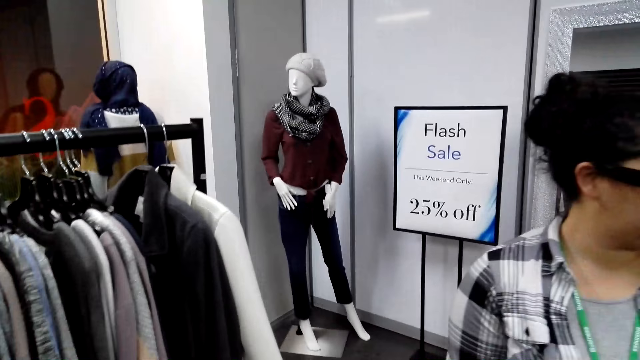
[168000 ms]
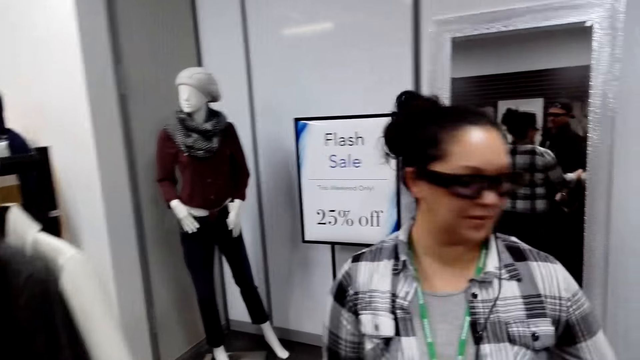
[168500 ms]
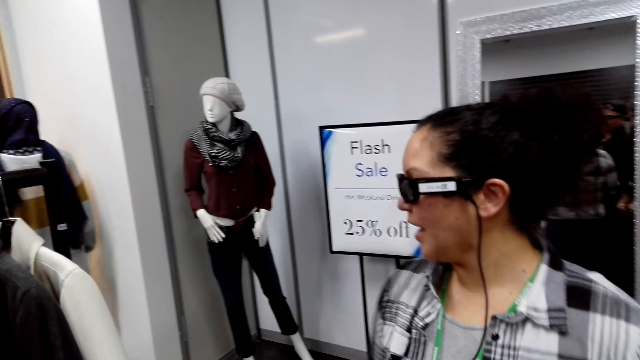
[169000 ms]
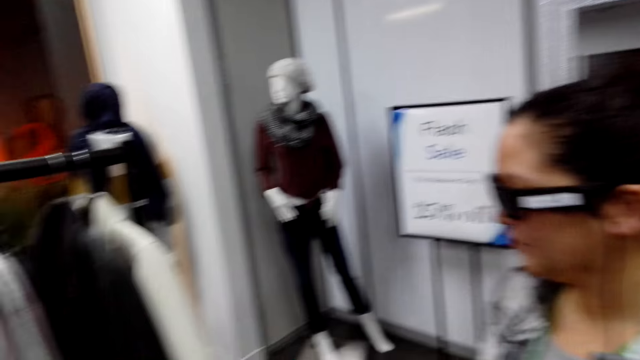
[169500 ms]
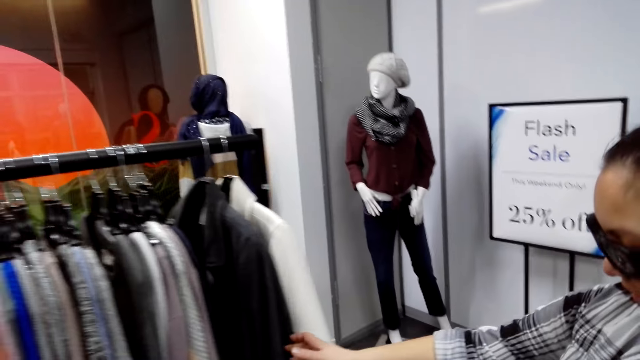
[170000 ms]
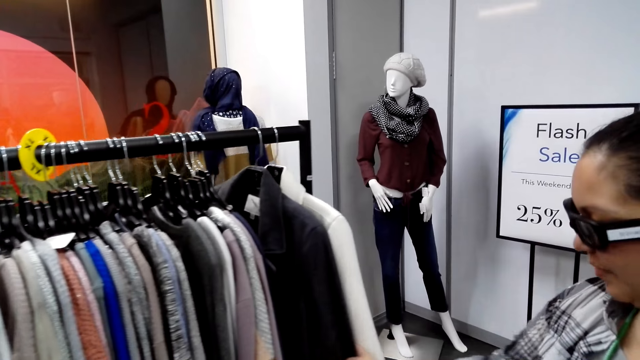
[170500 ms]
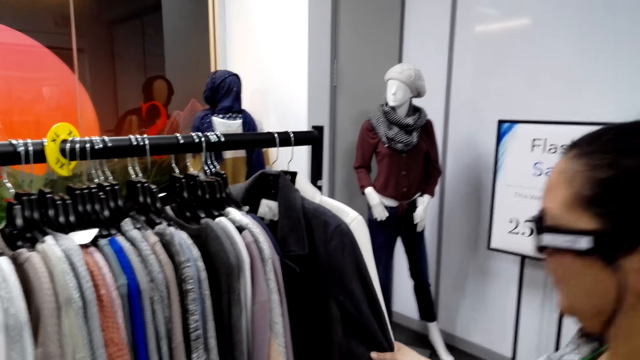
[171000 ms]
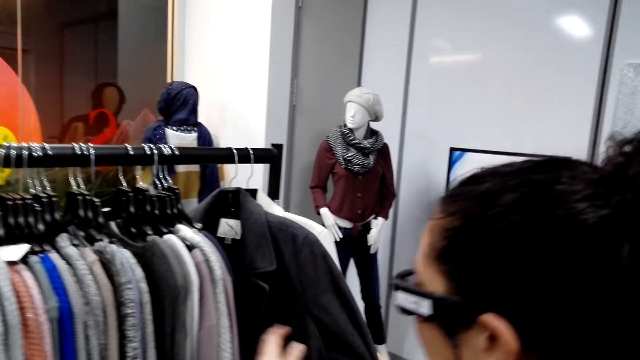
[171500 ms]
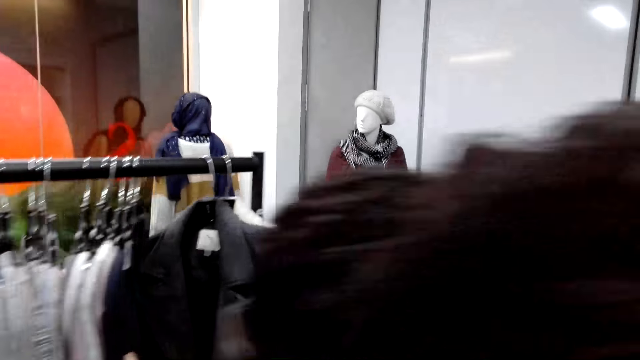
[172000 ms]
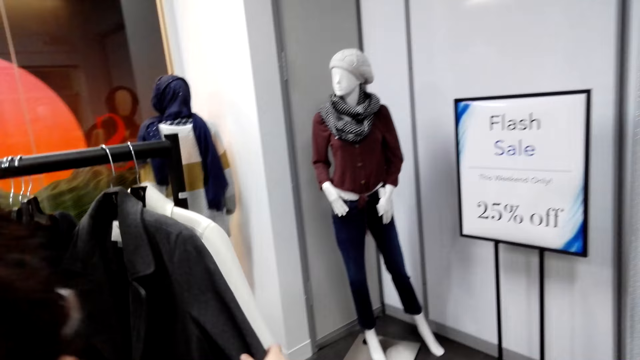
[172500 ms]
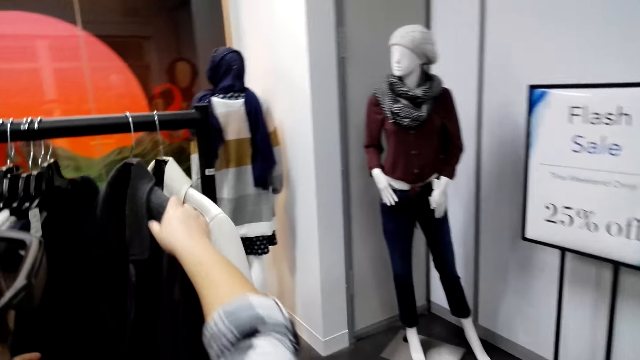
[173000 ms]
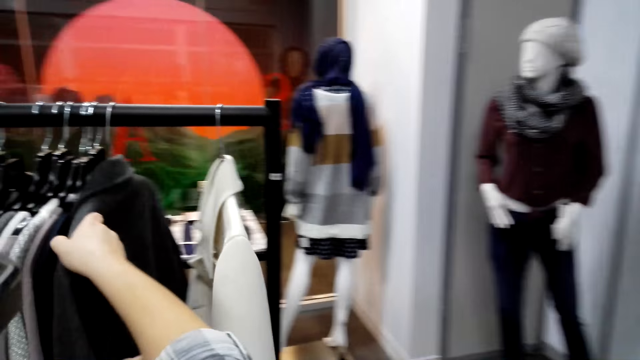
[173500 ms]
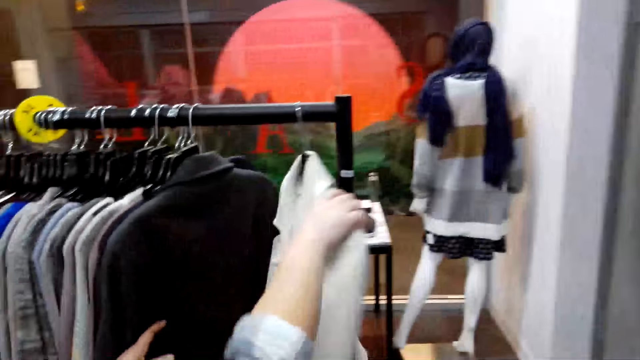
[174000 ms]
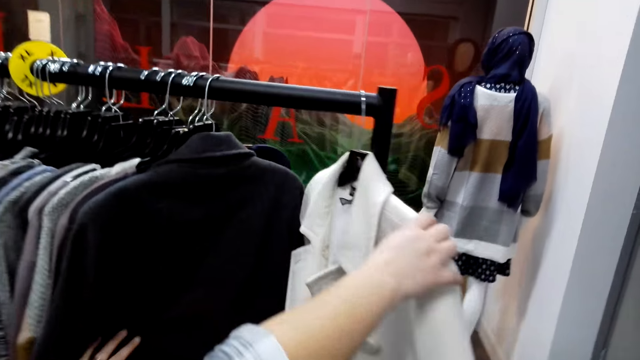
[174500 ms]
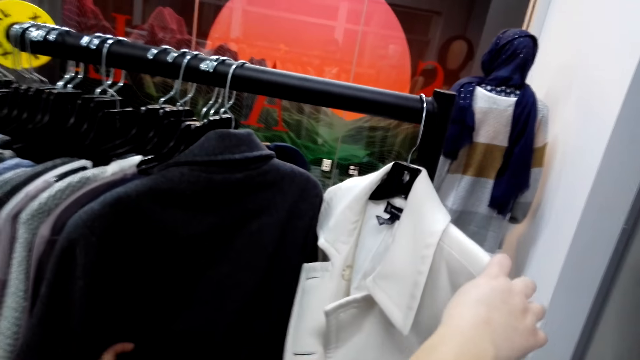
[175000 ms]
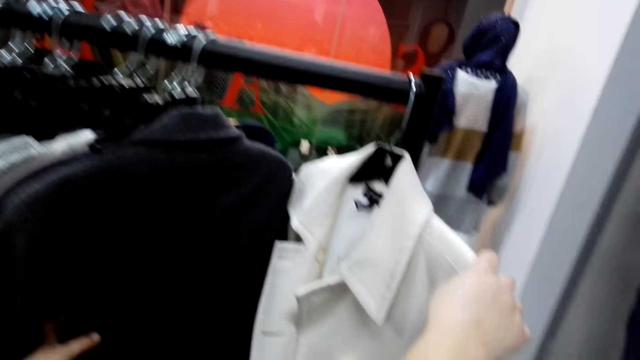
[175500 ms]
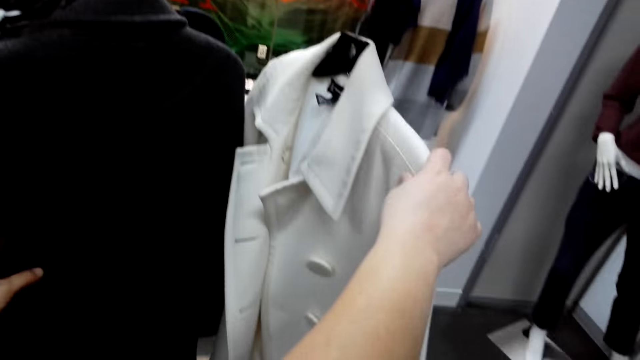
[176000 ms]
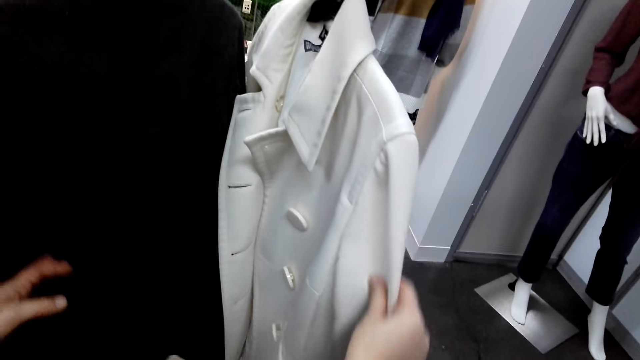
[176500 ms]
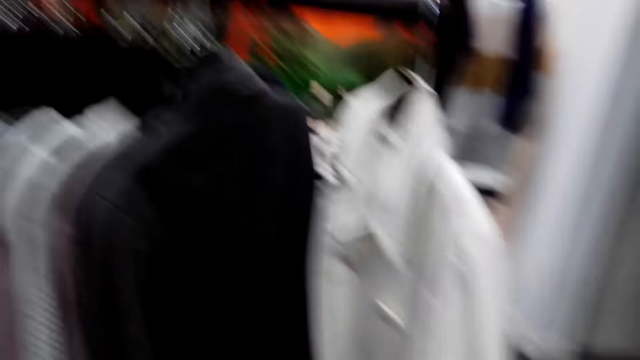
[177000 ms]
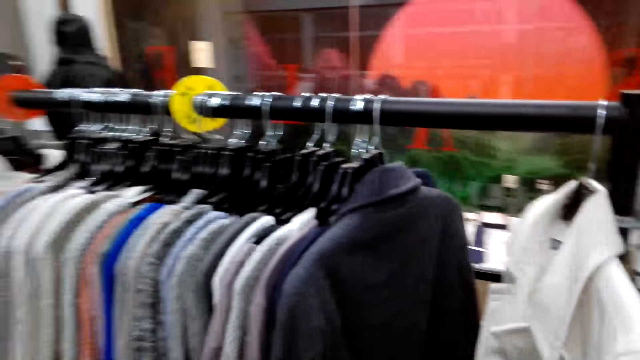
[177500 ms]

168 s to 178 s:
The lady looks at jackets. The lady touches the jackets hanged on the rack.

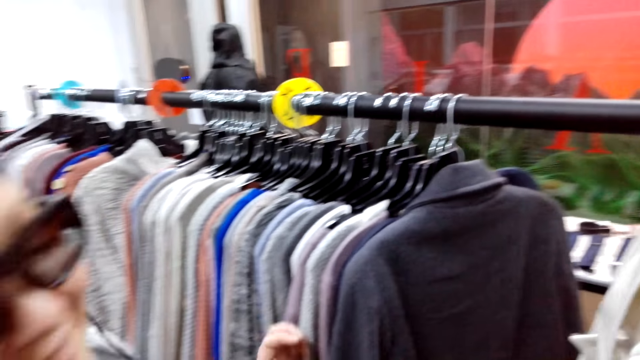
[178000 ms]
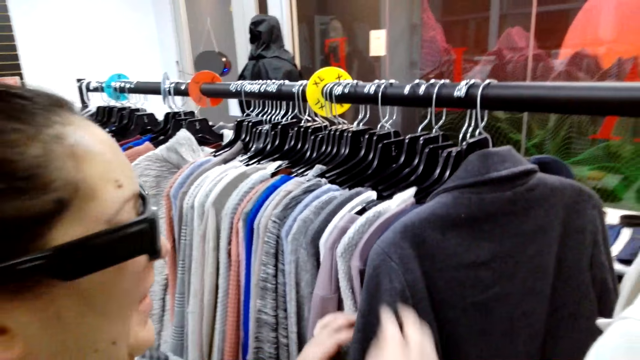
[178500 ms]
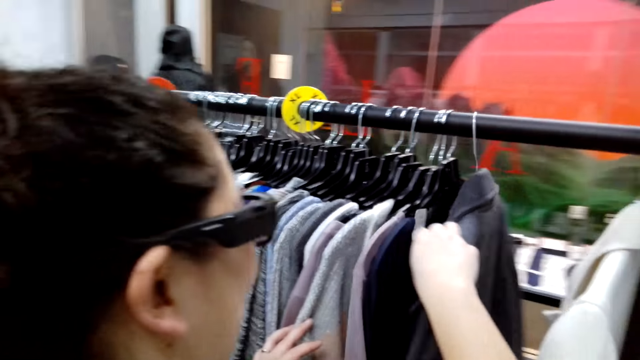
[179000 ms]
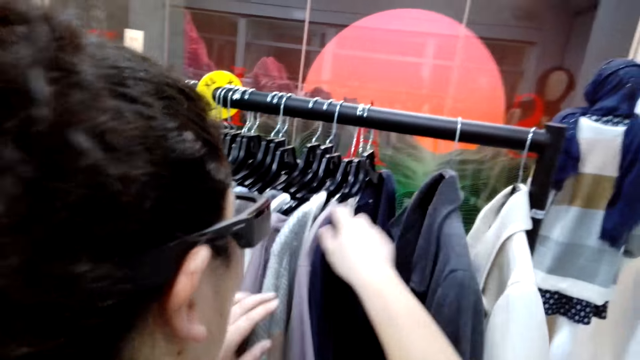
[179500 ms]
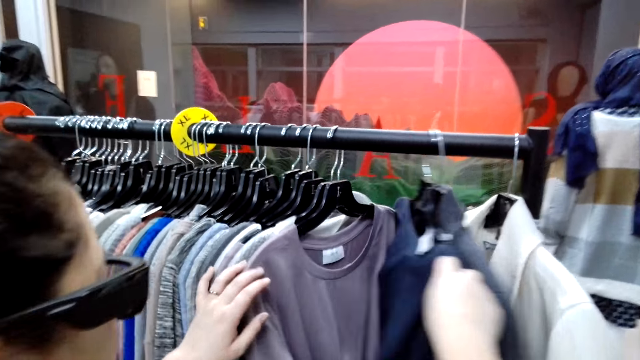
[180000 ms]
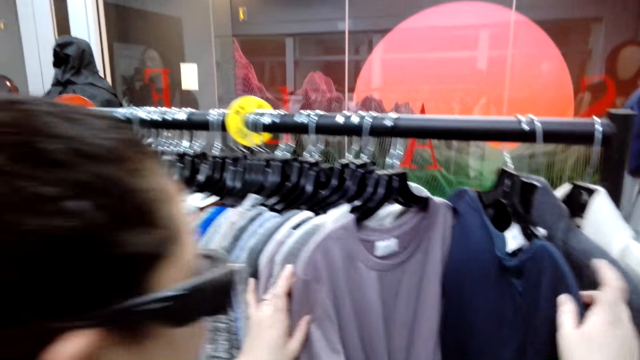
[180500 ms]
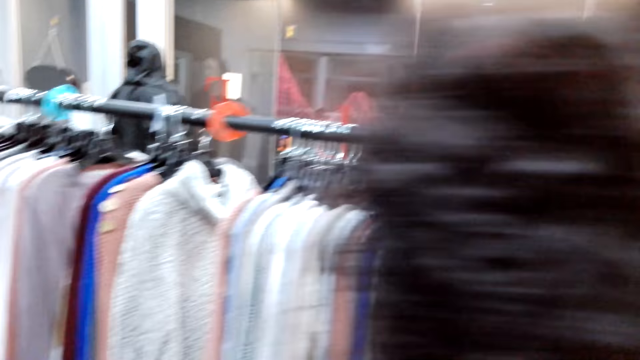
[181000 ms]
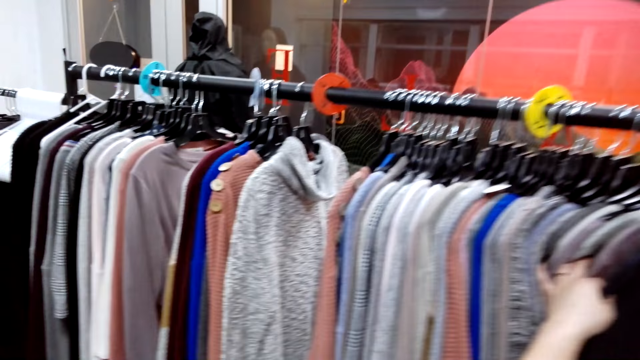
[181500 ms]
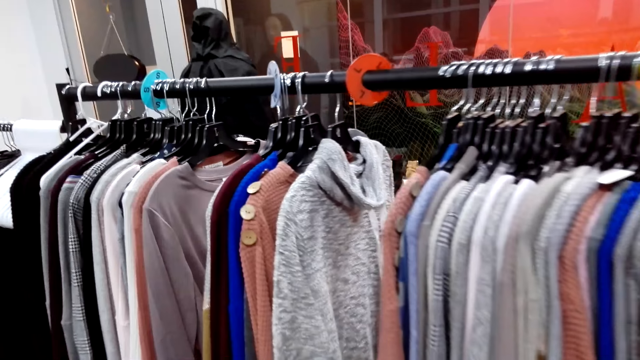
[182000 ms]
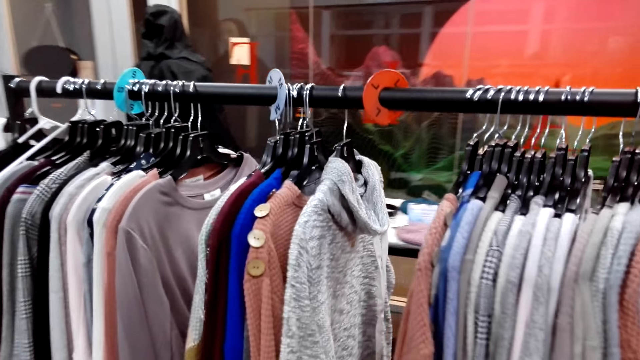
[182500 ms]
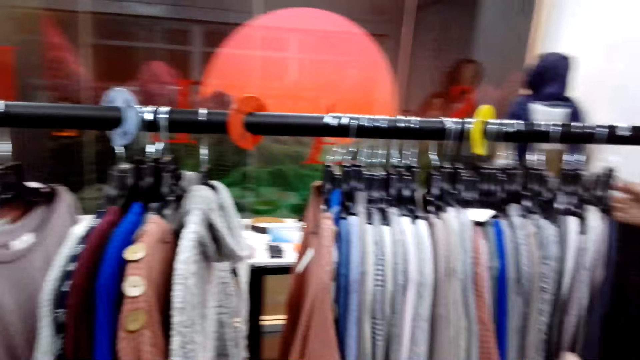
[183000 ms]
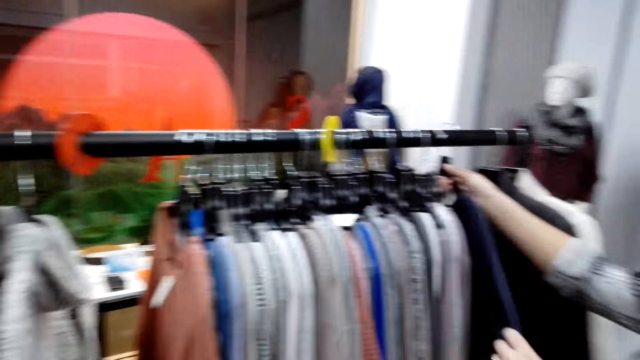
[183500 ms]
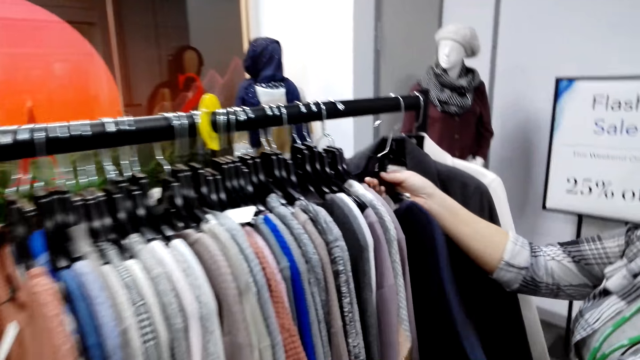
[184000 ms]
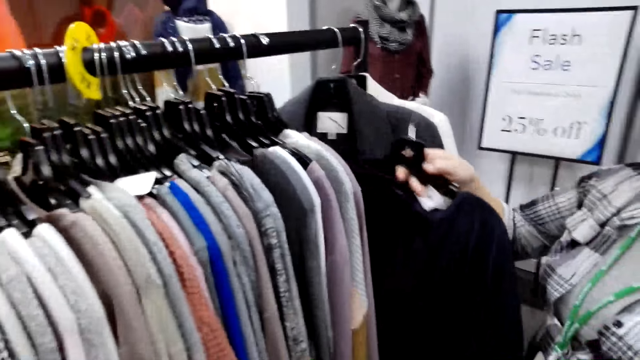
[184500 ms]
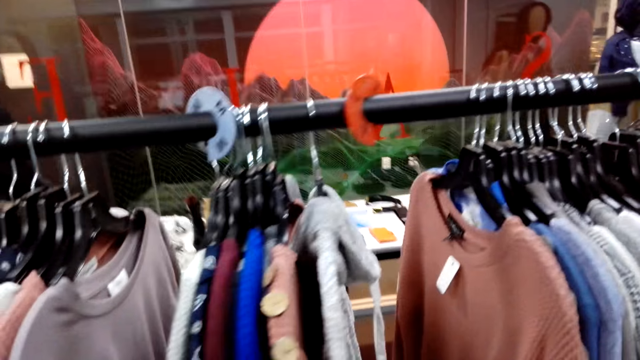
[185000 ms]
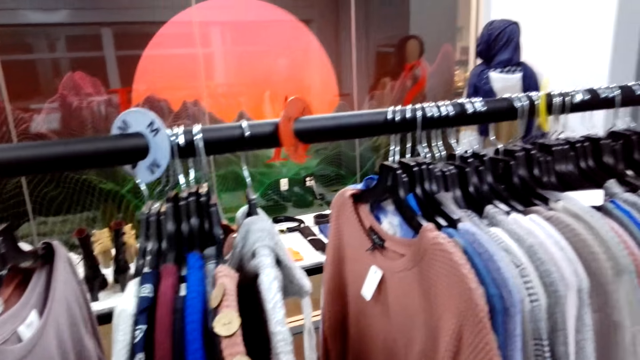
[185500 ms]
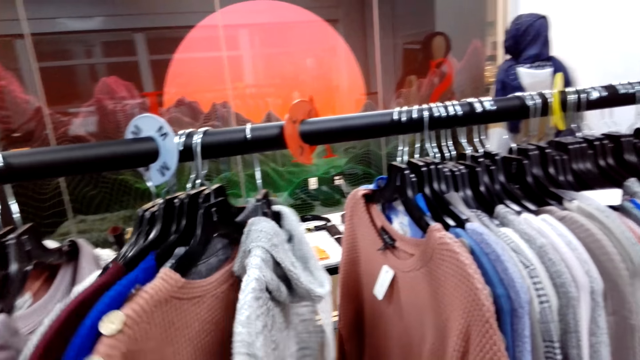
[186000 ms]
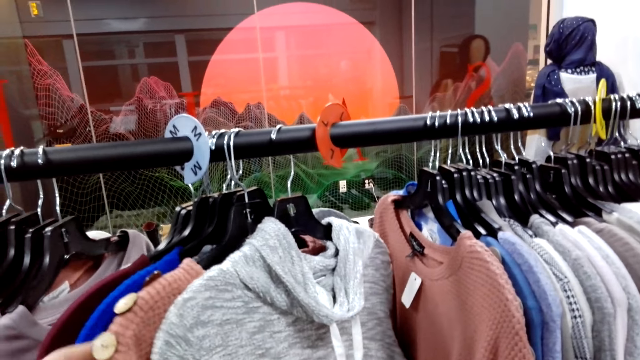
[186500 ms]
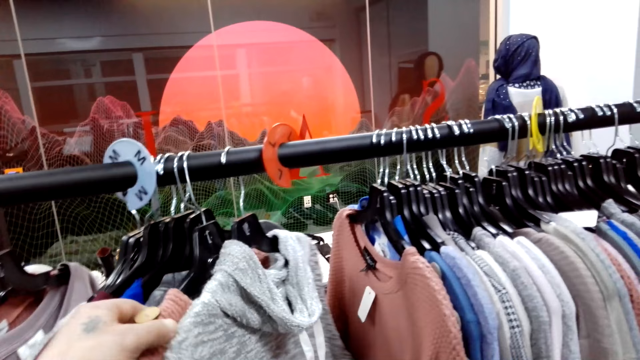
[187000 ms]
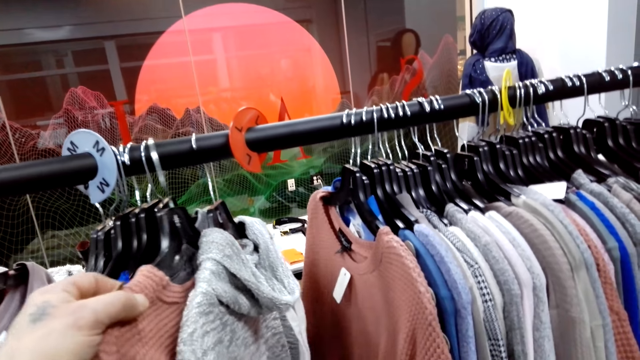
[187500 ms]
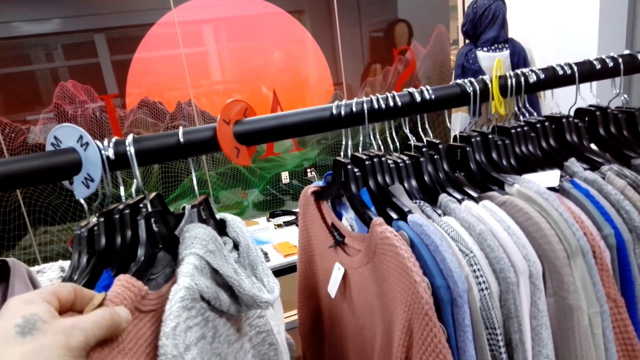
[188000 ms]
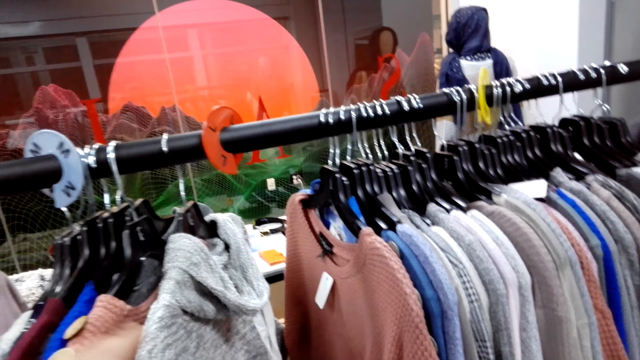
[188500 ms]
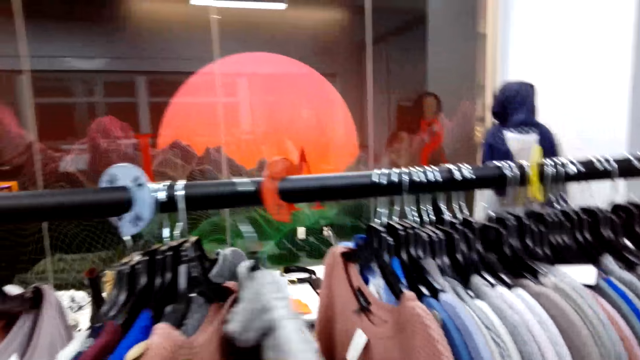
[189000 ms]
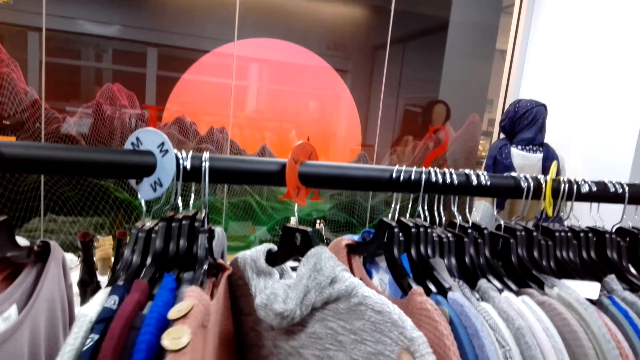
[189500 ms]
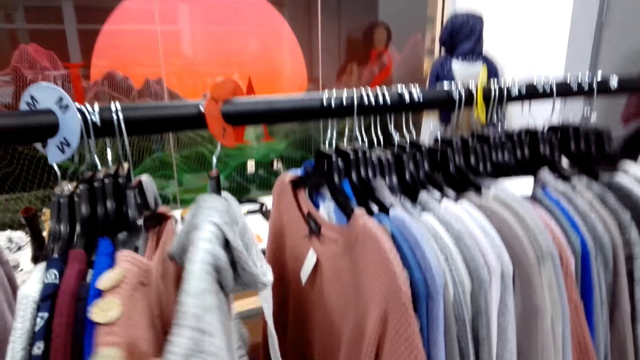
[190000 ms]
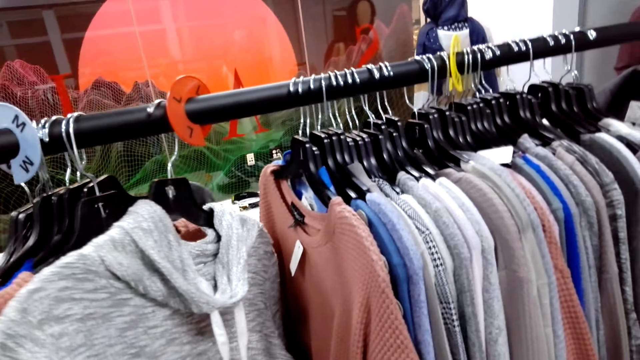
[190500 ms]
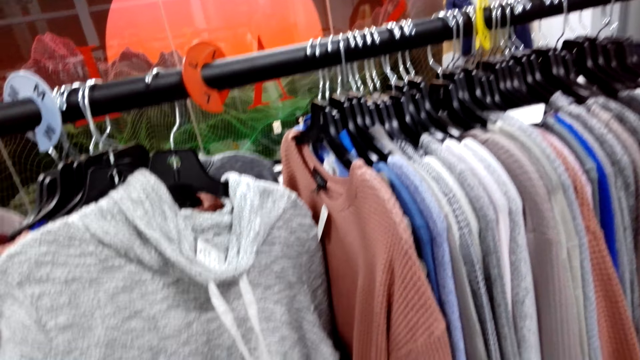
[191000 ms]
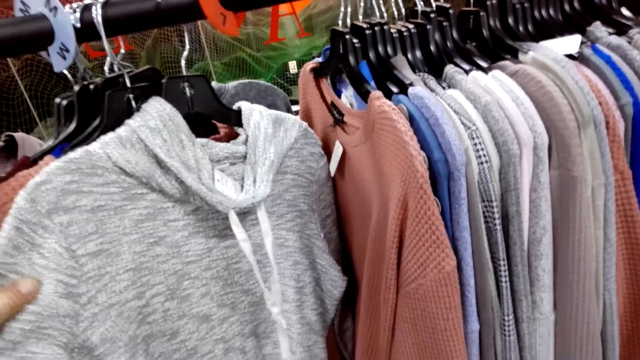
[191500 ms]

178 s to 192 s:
The lady looks at other clothes. The camera wearer walks. The lady picks up a sweater top. The camera wearer touches the sweaters hanged on the rack. They look at sweater tops.
